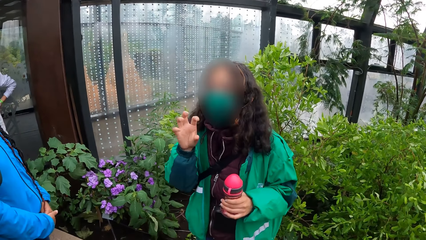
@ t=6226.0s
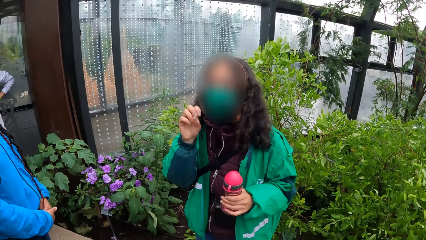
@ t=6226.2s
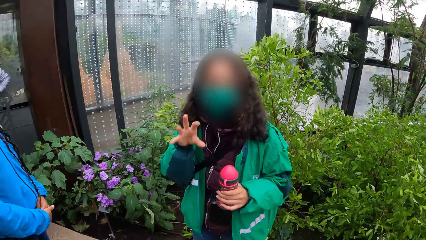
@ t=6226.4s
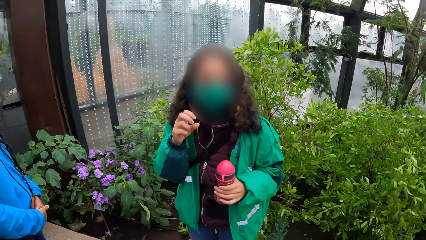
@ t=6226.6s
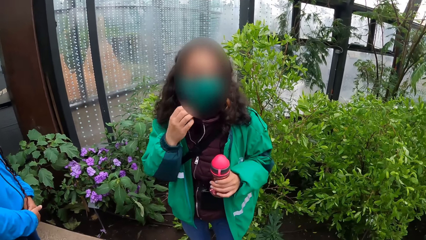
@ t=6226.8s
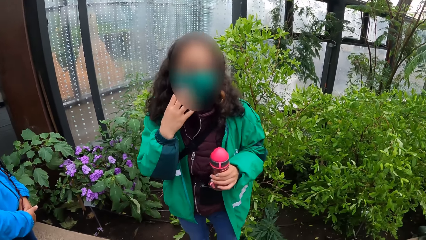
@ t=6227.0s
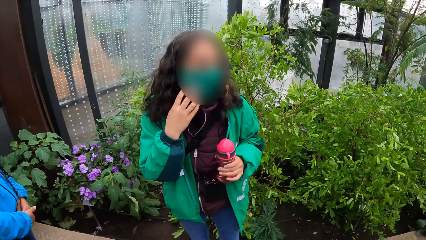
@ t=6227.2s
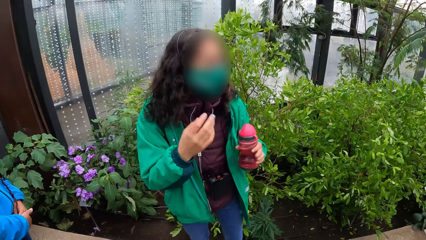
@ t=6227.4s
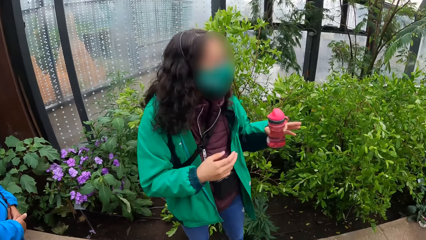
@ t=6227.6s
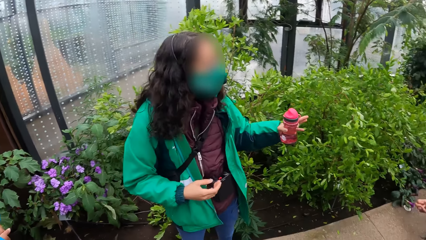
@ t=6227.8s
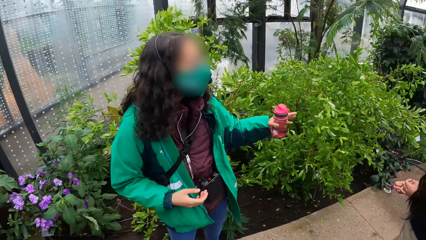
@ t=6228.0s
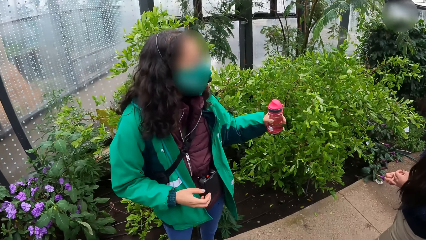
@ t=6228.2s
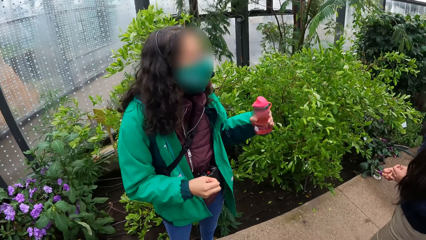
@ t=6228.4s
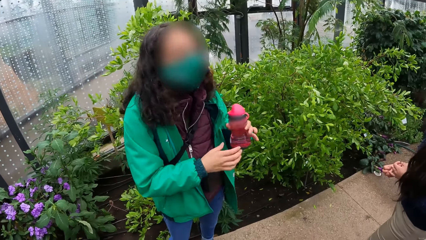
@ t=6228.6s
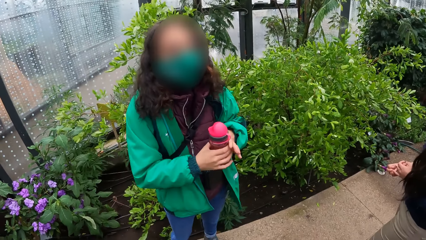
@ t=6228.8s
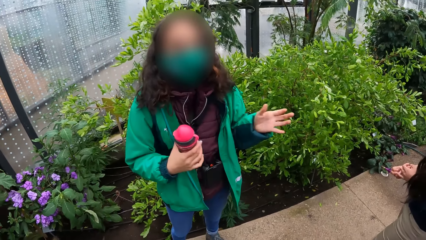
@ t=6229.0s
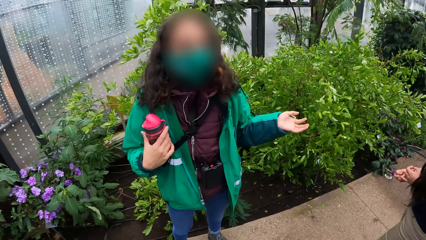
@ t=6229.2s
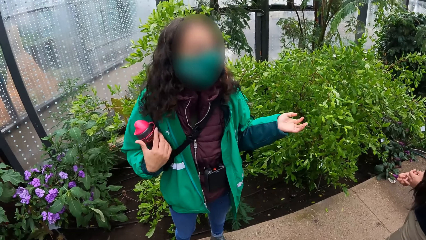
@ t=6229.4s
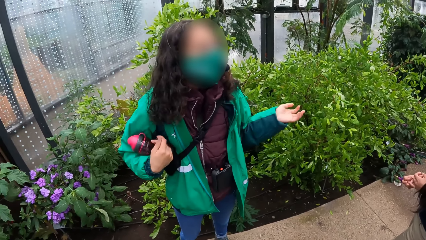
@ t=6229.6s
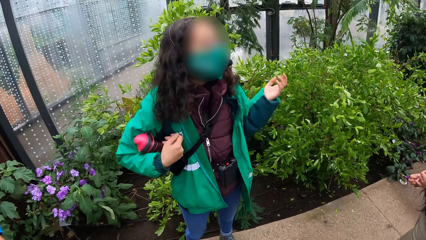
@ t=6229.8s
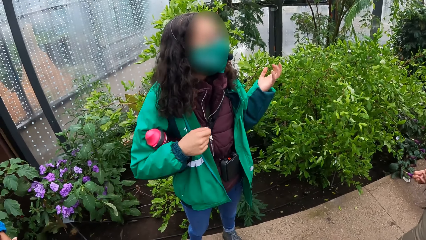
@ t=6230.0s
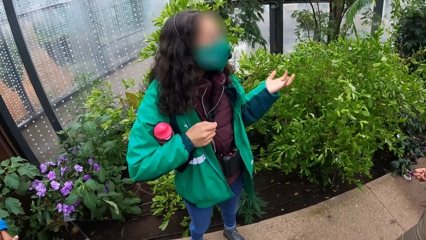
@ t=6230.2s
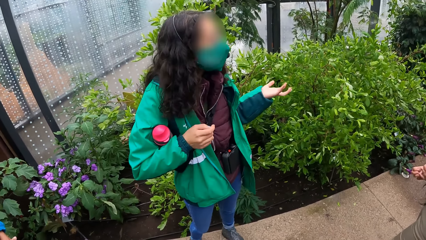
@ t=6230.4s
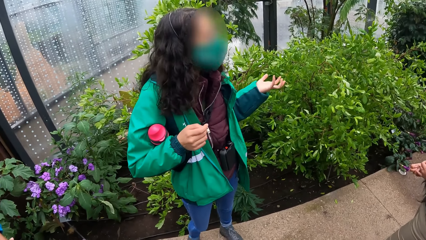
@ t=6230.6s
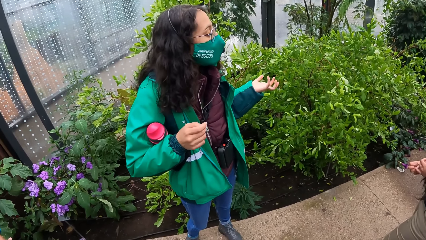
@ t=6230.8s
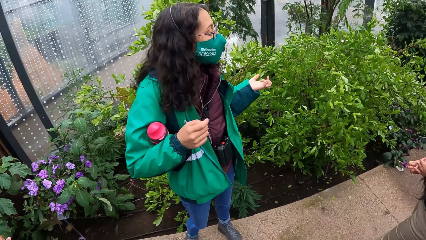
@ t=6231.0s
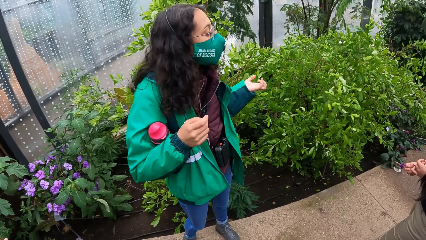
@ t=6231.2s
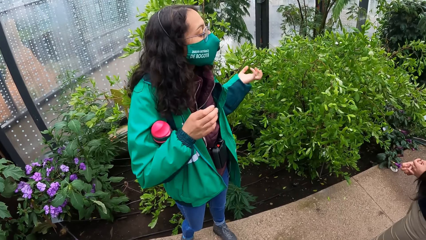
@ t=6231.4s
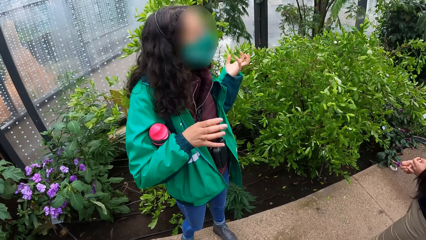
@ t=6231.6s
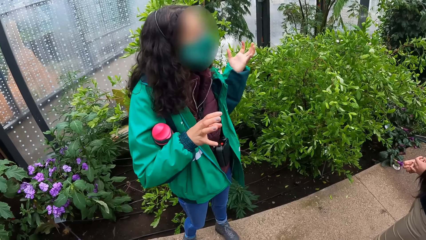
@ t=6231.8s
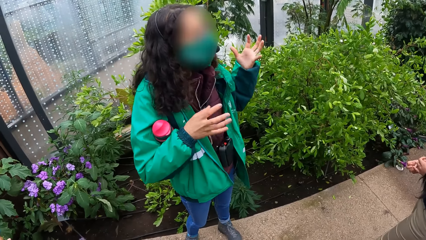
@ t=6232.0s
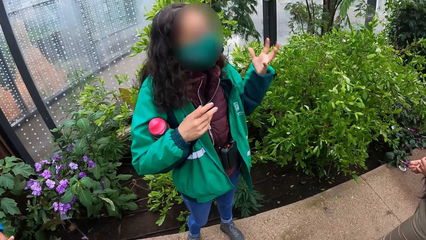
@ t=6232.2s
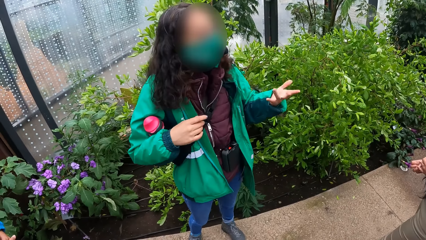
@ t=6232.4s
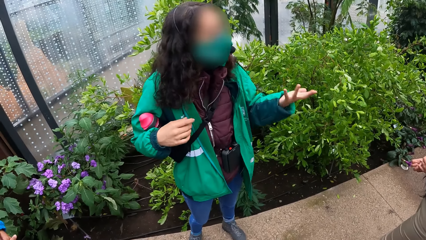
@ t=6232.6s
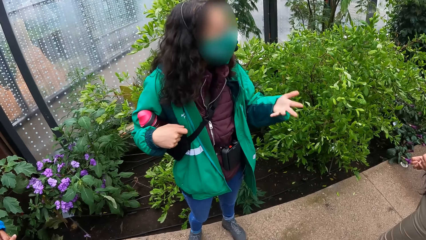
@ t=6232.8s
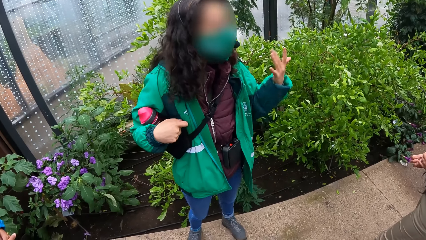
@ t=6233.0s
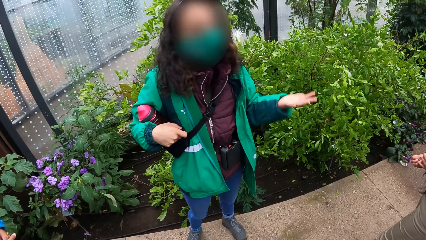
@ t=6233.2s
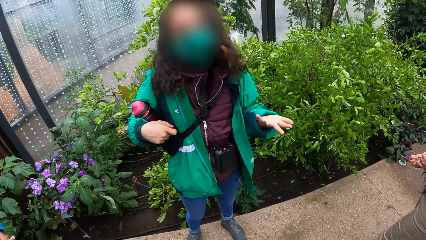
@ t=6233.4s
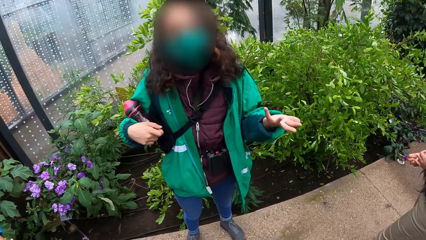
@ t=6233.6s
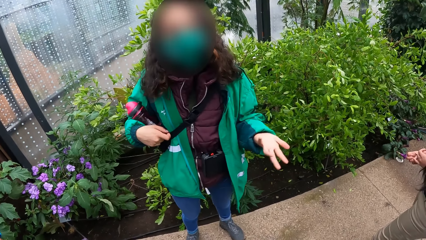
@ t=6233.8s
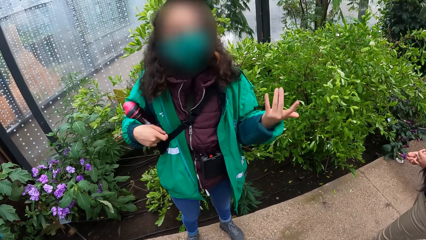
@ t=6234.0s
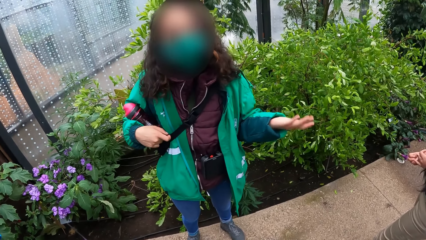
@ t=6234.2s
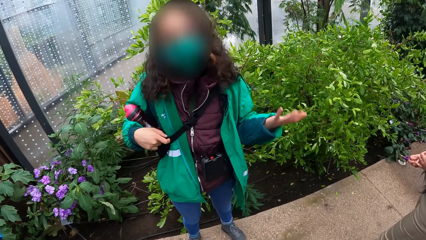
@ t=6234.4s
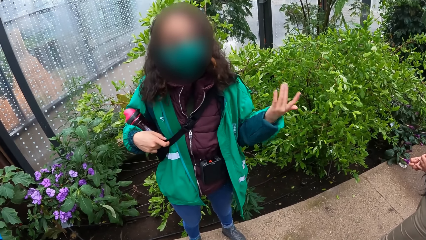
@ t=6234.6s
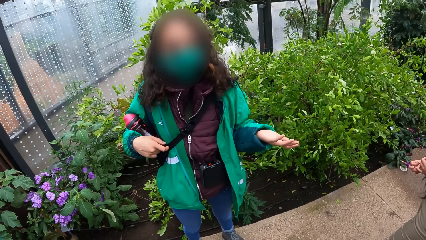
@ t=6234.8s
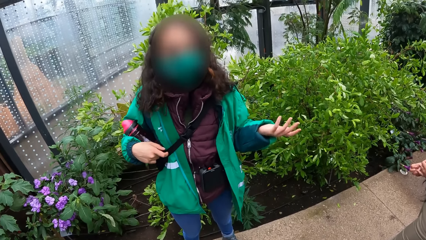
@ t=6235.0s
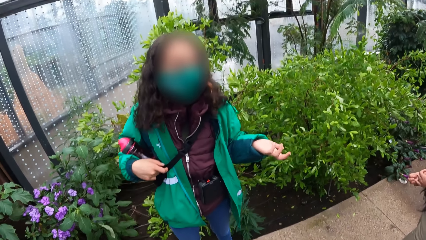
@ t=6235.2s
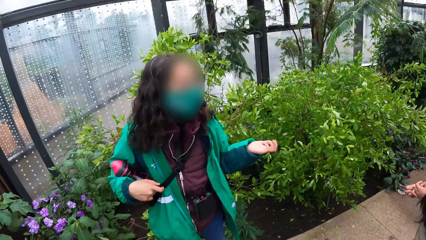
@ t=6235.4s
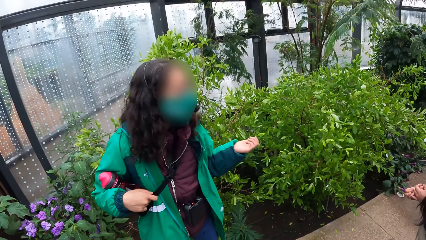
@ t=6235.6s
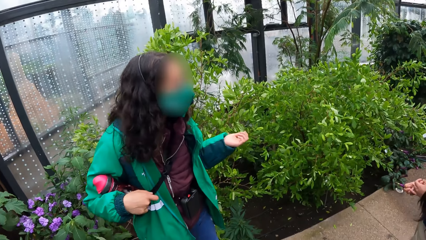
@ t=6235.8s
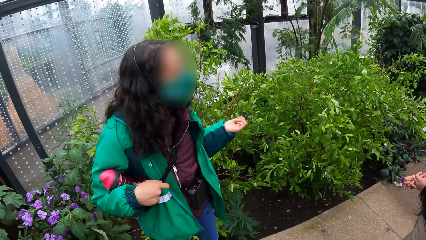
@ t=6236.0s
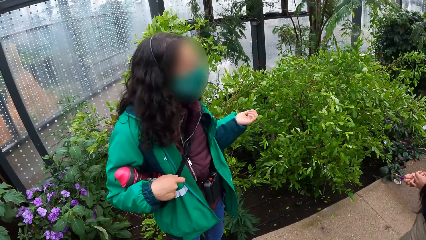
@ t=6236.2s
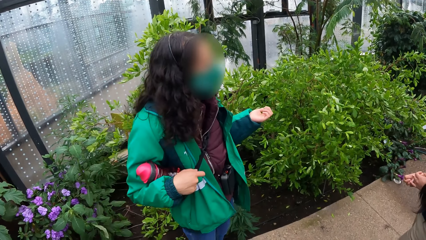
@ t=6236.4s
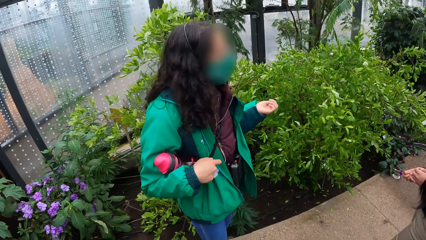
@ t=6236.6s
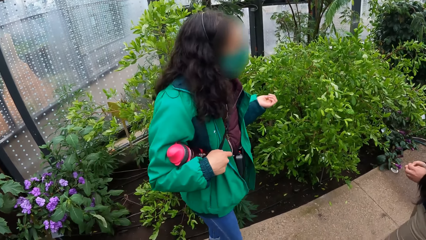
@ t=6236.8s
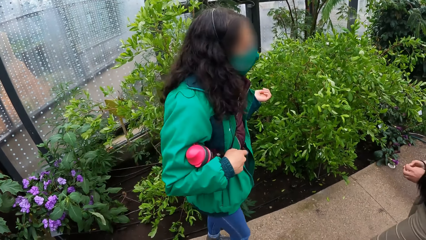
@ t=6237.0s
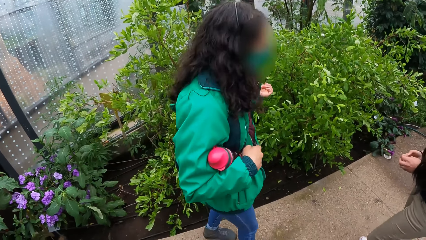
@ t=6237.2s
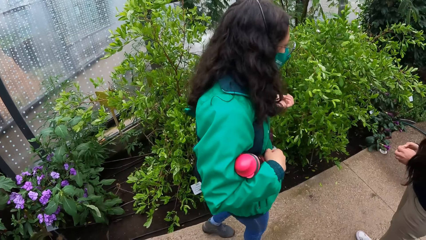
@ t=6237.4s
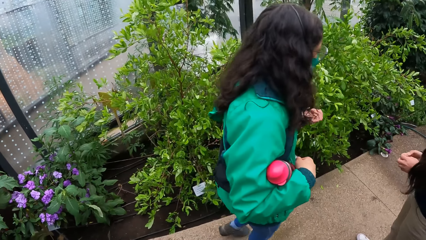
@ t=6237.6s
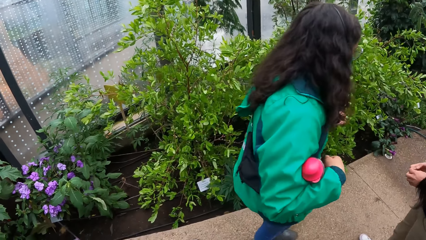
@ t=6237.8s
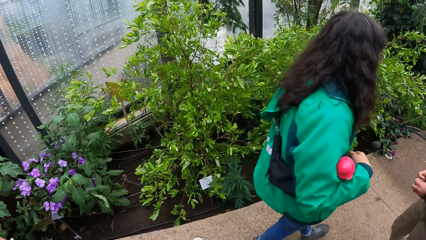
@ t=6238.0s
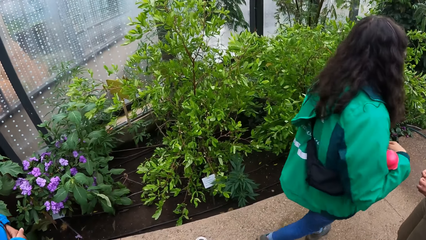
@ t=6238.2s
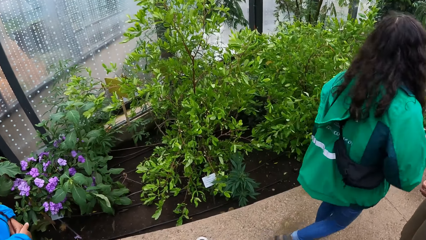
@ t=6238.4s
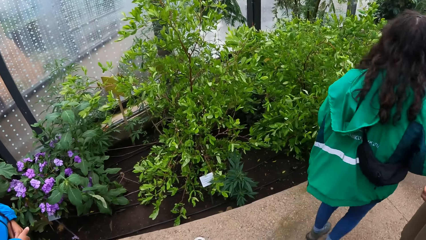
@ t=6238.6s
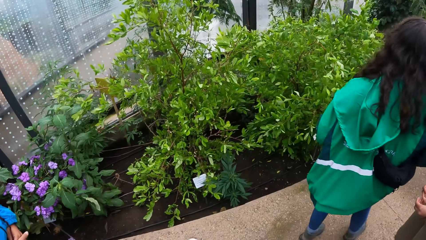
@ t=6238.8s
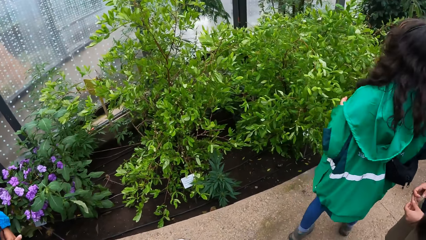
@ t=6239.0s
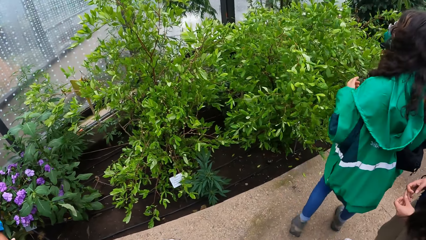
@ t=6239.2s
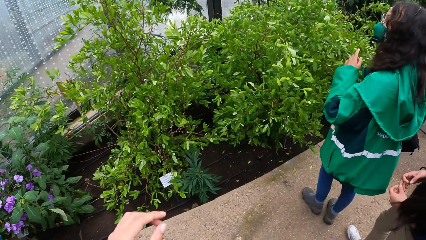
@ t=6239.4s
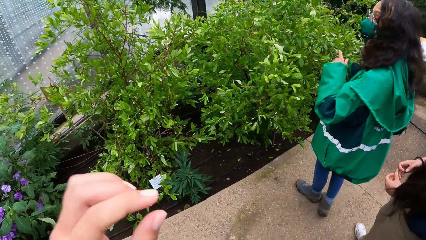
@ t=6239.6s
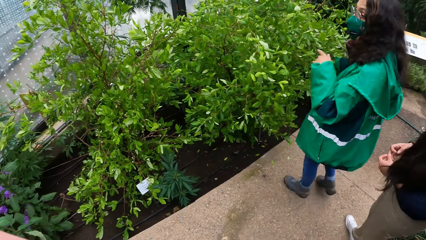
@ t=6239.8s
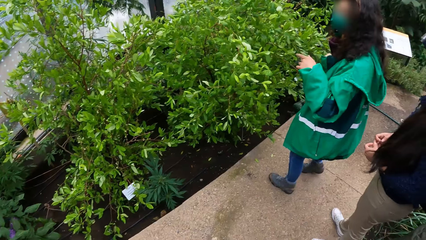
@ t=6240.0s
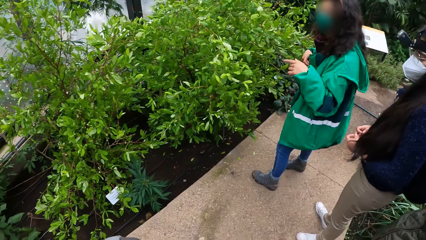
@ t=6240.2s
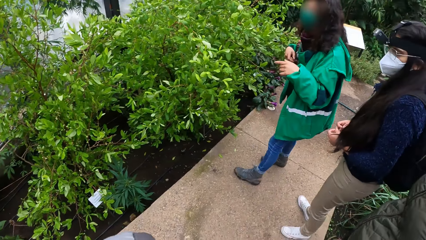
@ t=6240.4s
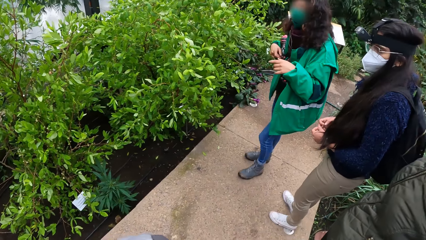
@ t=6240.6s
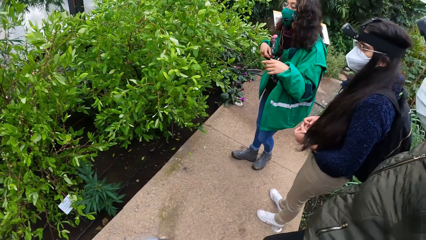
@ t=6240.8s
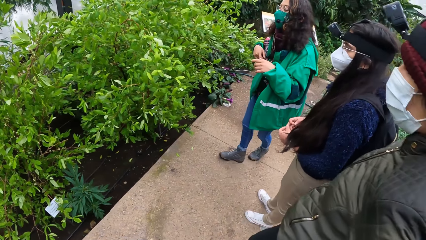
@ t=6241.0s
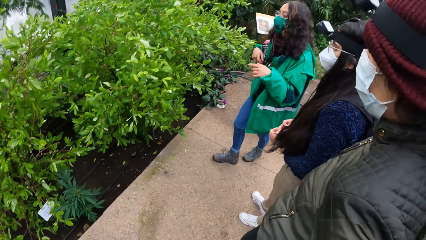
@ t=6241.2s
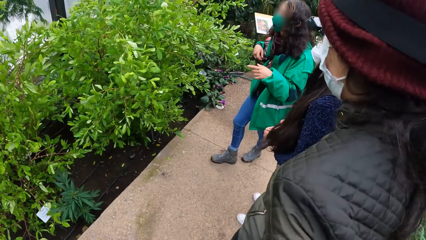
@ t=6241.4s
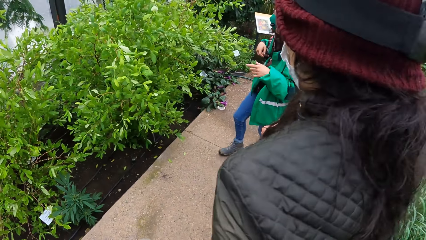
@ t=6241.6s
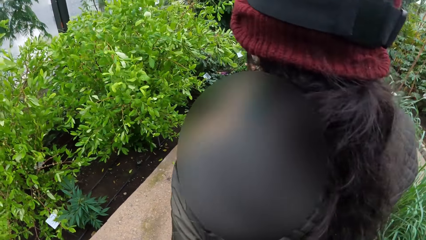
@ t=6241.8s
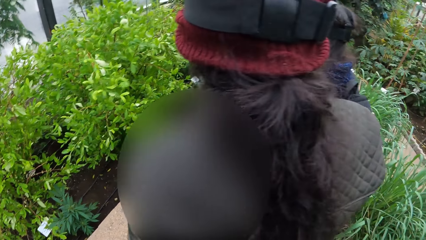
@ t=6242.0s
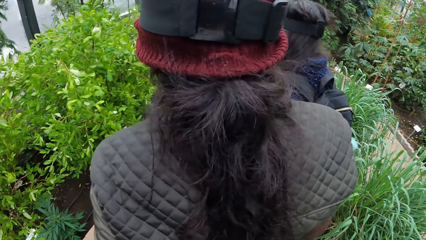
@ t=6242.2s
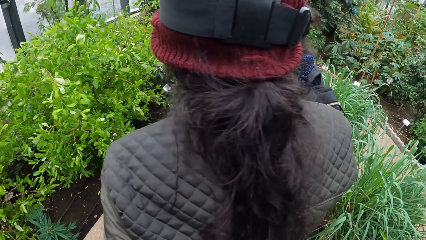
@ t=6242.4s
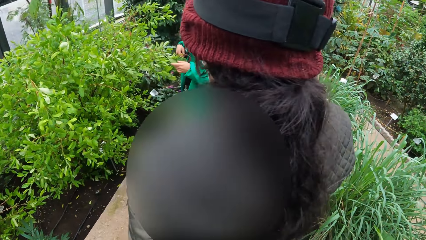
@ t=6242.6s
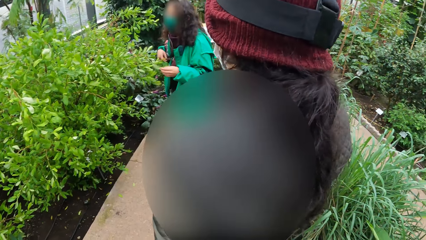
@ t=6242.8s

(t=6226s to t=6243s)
A woman holds the bottle with the other hand. The woman walks on the pavement. The camera wearer moves his hand.
